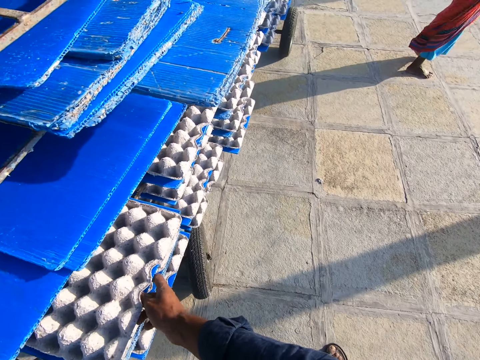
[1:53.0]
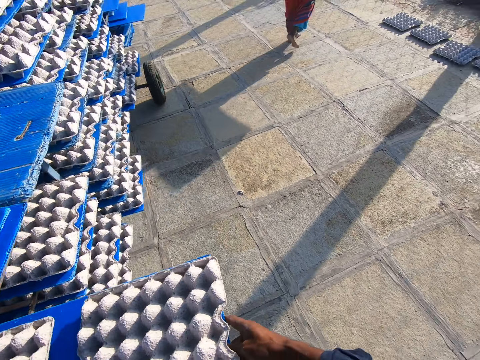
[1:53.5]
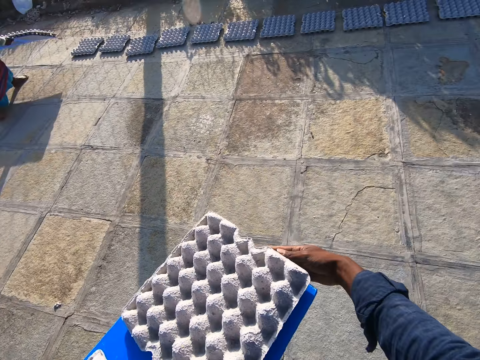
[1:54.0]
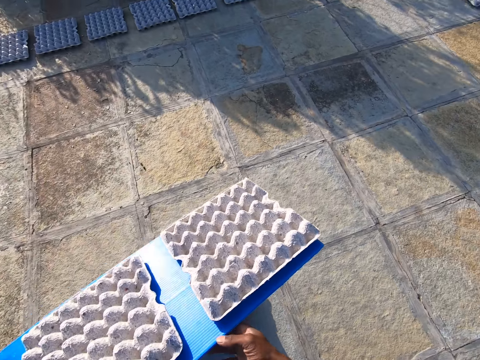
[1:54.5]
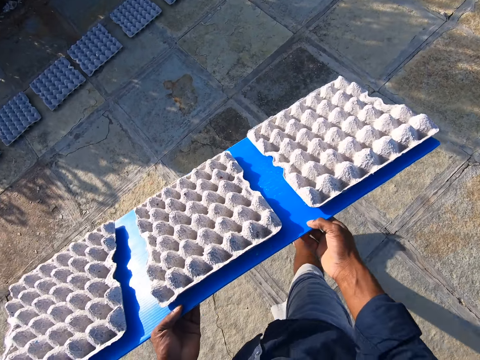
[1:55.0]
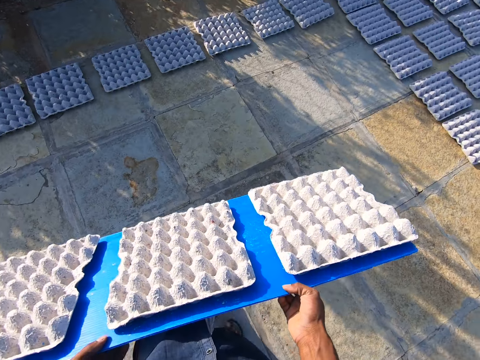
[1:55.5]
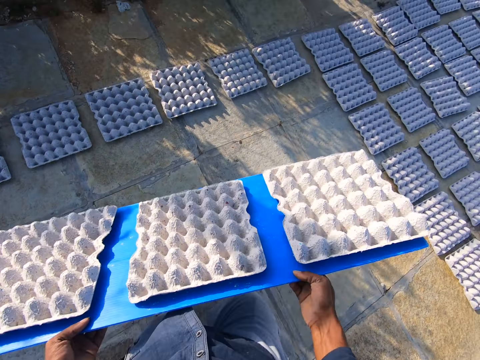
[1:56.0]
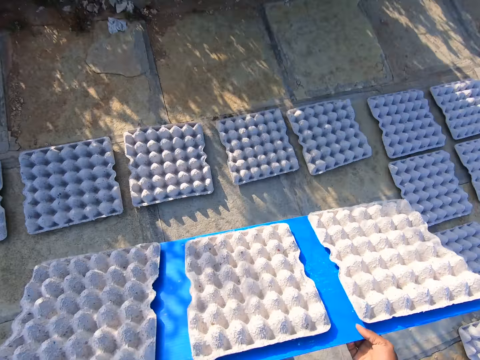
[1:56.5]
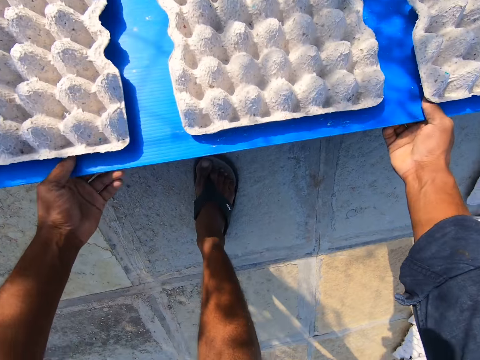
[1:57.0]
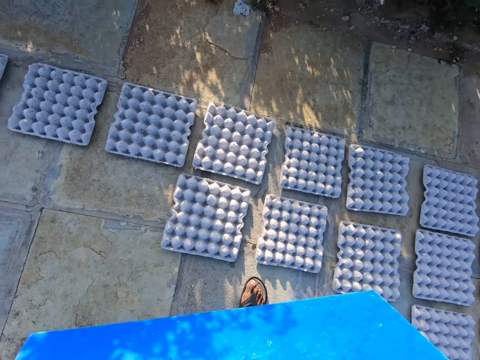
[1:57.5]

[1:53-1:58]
The camera wearer carries a plastic tray with some egg trays or crates on it from the rack with both hands. A man carries the crates on the ground. The camera wearer drops the egg trays on the plastic tray on the floor with both hands.

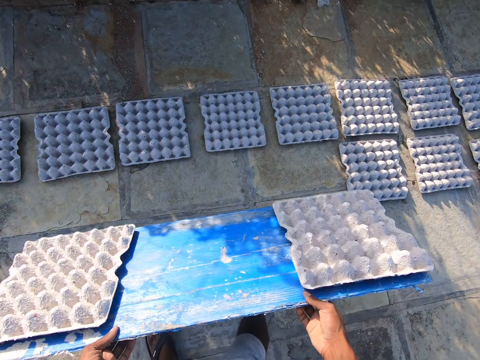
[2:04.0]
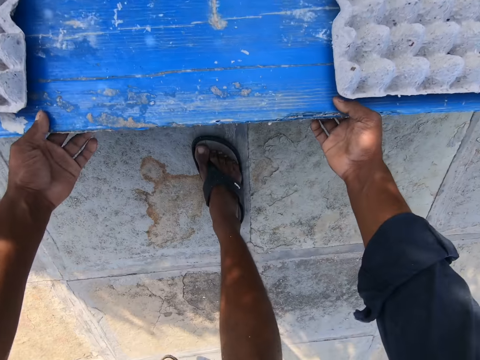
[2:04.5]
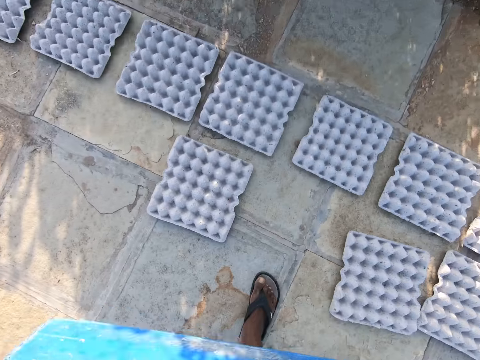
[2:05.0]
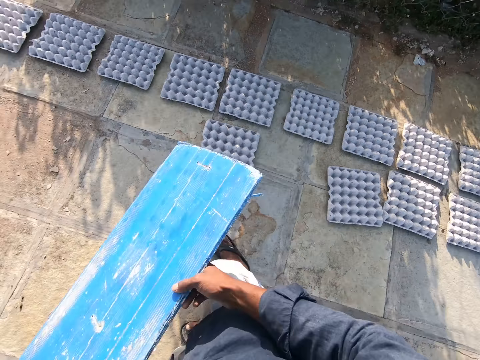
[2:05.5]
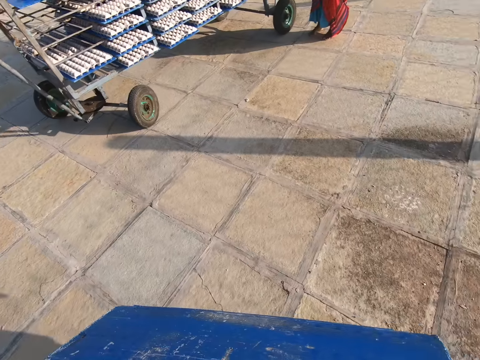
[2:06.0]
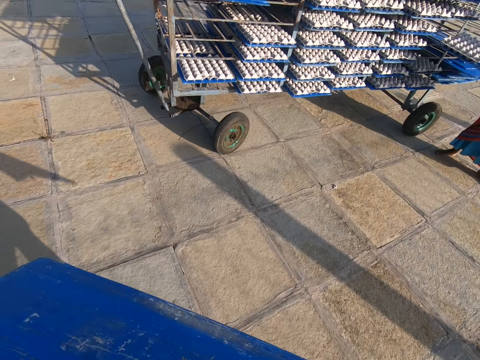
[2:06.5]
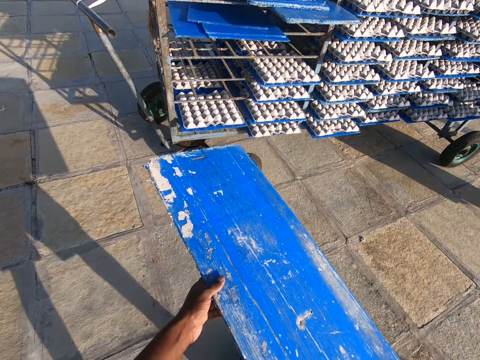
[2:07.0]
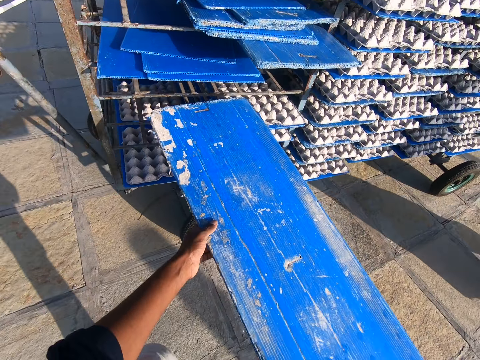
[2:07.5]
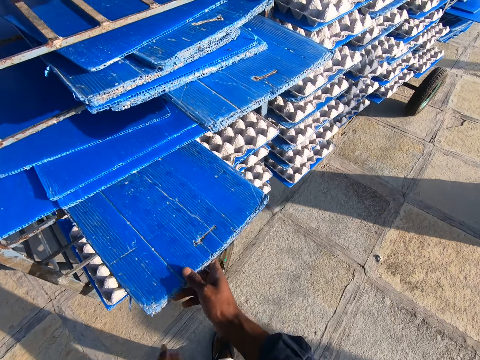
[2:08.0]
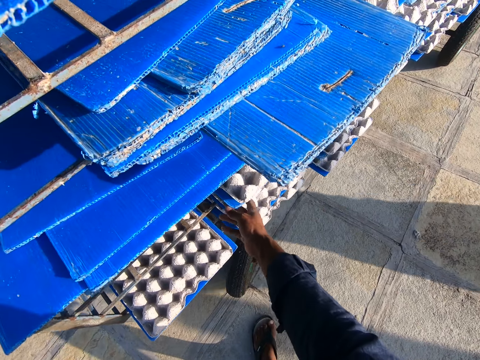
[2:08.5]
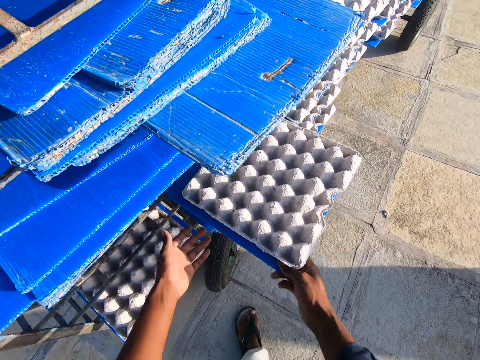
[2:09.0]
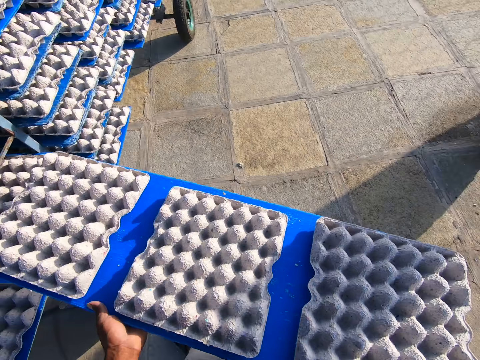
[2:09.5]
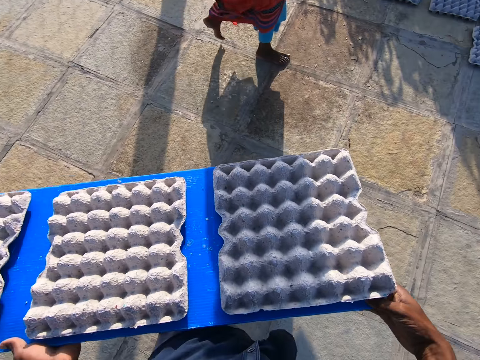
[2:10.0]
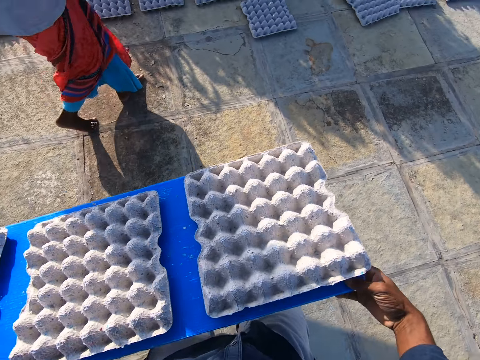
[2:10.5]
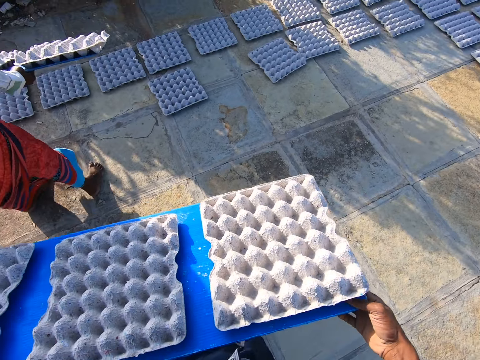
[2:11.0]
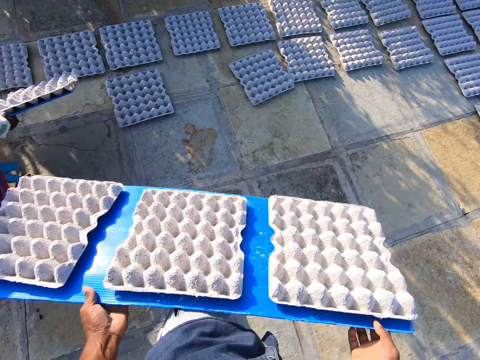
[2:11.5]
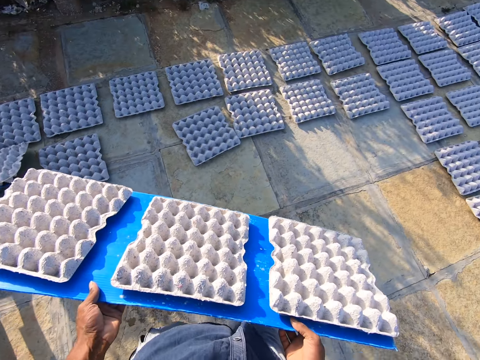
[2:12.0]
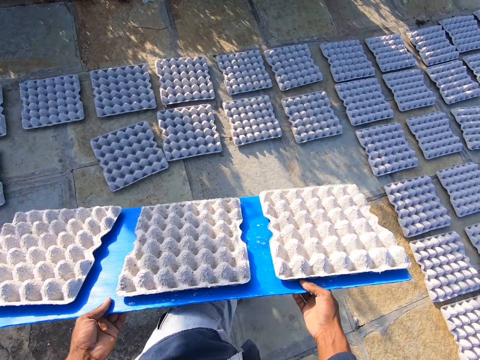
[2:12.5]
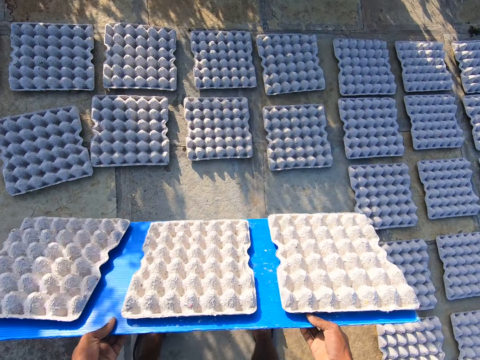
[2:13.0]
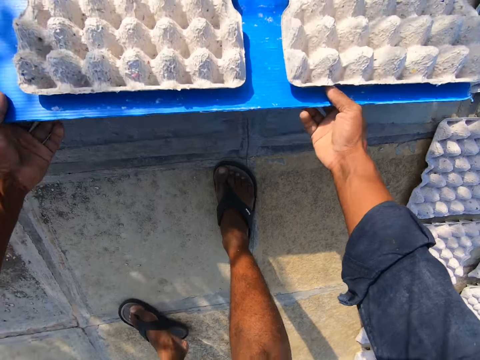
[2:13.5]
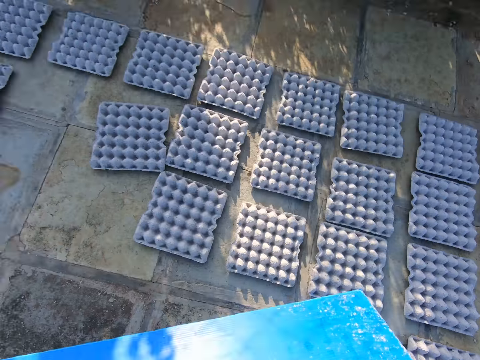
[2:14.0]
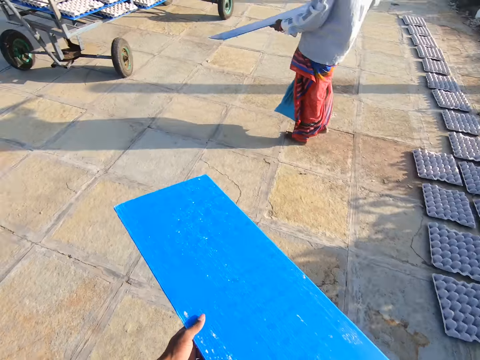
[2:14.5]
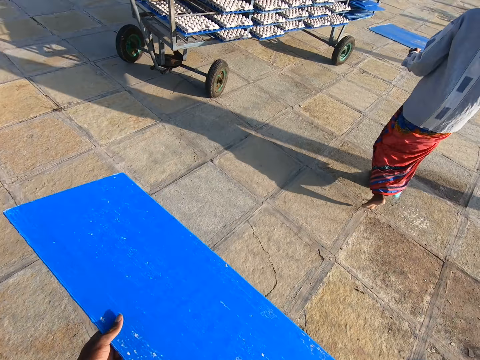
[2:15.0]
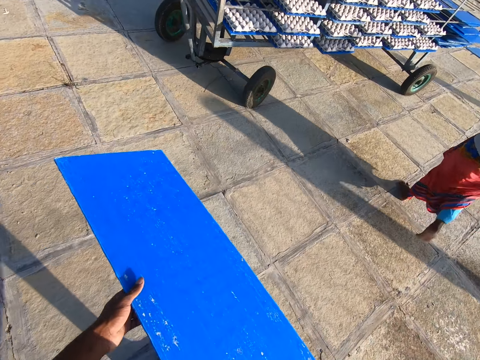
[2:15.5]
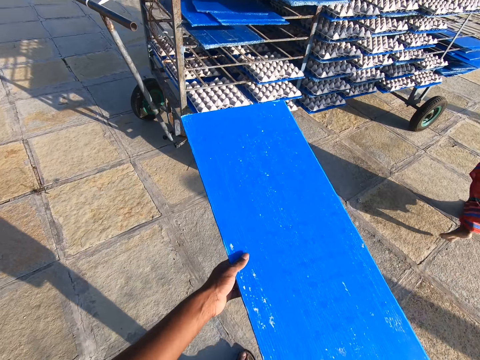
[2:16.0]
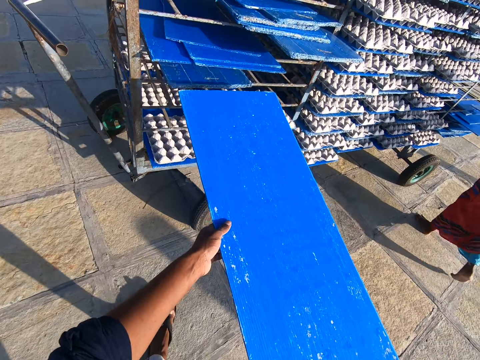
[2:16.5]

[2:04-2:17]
The camera wearer drops the egg trays or crates on the plastic tray or carrier board on the floor with both hands. He carries the carrier board to the trolley. He keeps the plastic tray on the rack with both hands, drags the plastic tray with his right hand, and carries the plastic tray with some egg trays on it from the rack with both hands. A man carries the board of crates on the ground. The man holds the plastic tray with egg trays on it with both hands. The man drops the egg trays on the plastic tray on the floor with both hands. The camera wearer drops the egg trays on the plastic tray on the floor with both hands. The man carries the crate carrier board to the trolley. The camera wearer carries the carrier board to the trolley.

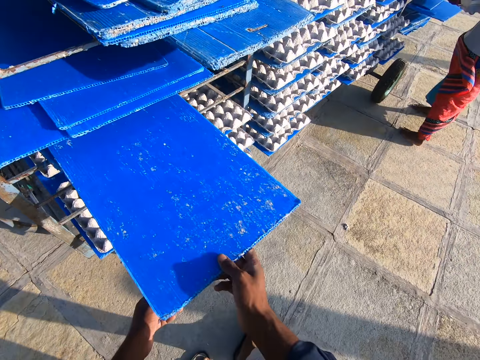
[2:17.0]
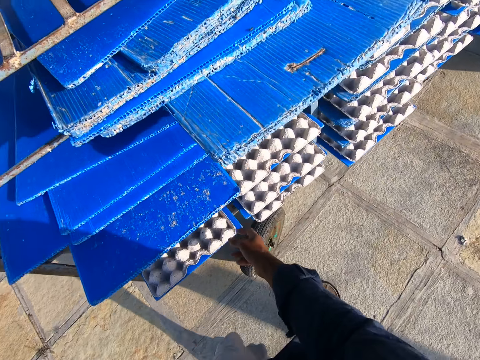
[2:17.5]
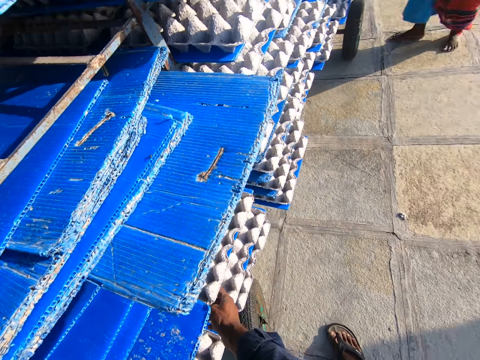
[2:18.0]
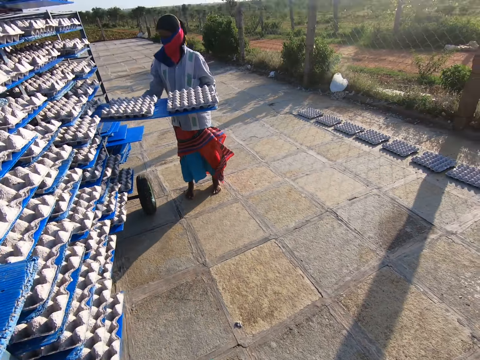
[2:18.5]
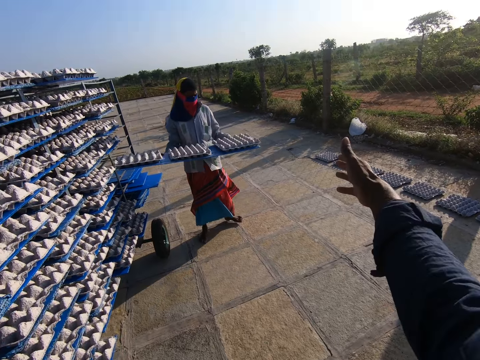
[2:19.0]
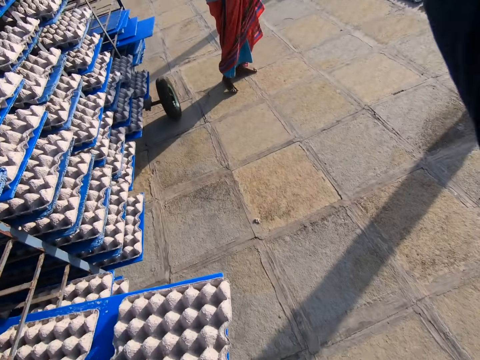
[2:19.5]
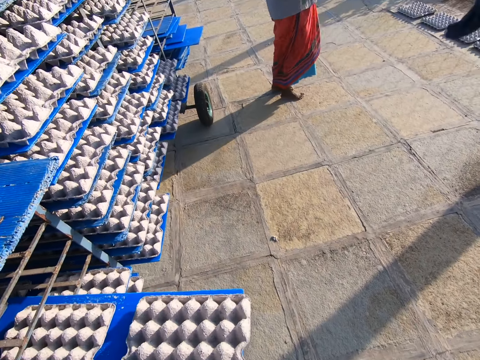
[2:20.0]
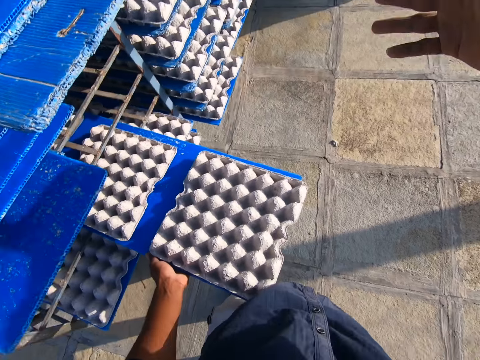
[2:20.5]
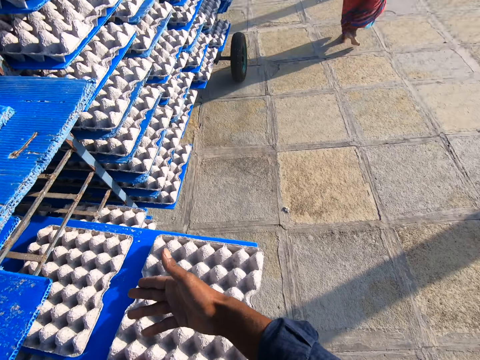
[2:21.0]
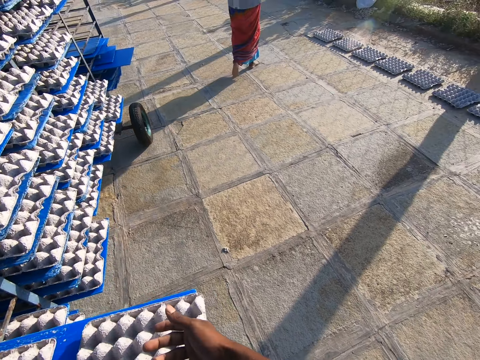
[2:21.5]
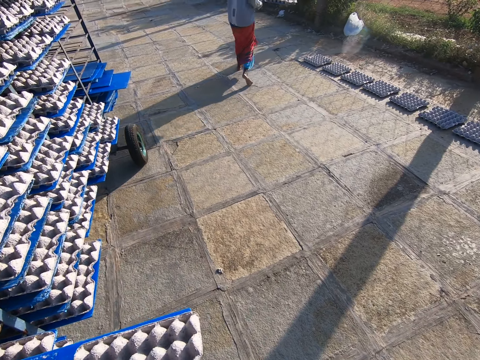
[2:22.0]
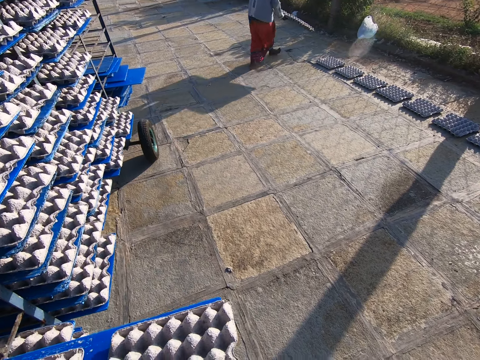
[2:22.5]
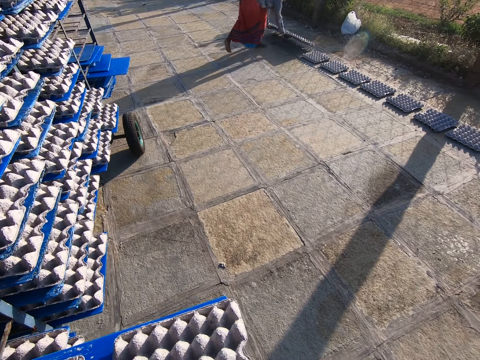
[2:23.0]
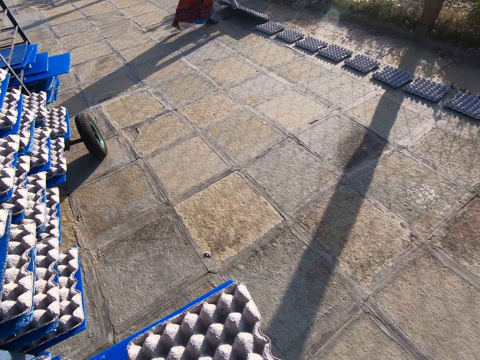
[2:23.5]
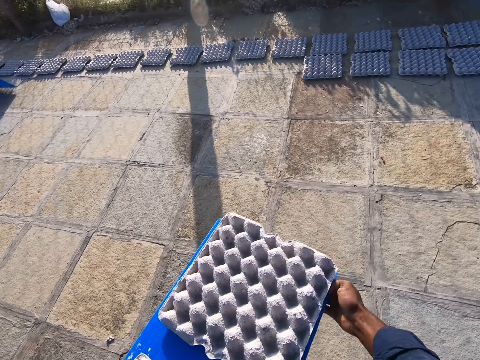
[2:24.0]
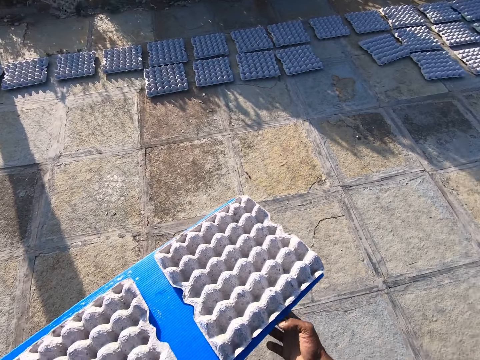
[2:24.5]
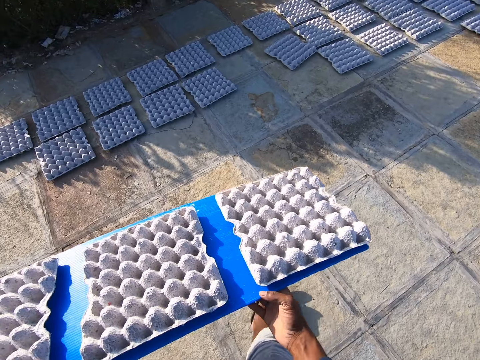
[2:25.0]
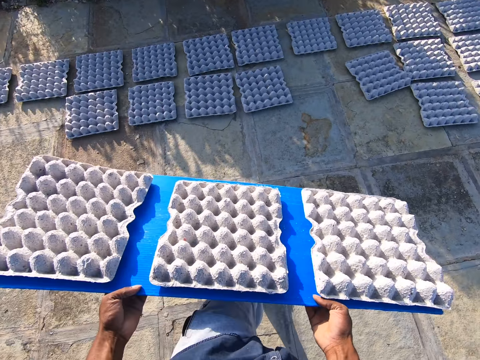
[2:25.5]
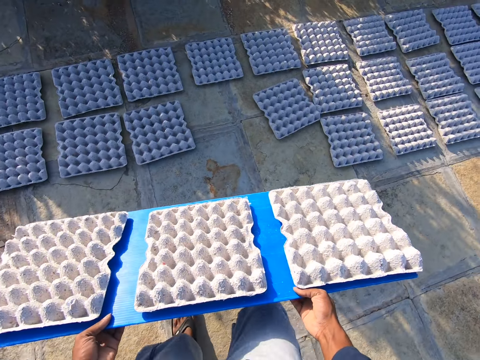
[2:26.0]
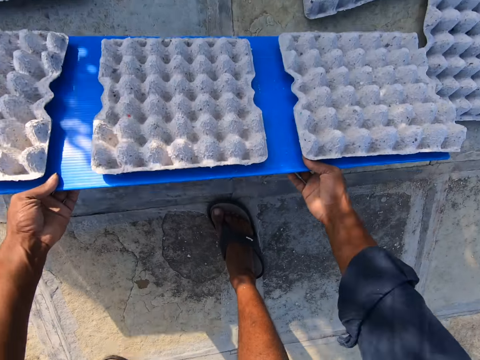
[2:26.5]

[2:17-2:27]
The camera wearer keeps the plastic tray or board on the rack with both hands. A man drops the board in the trolley. The camera wearer drags the plastic tray with his right hand. The man carries the plastic tray with some egg trays on it from the rack with both hands. The camera wearer converses to the man. He carries the plastic tray with some egg trays on it from the rack with both hands. The man drops the egg trays on the plastic tray on the floor with both hands.
